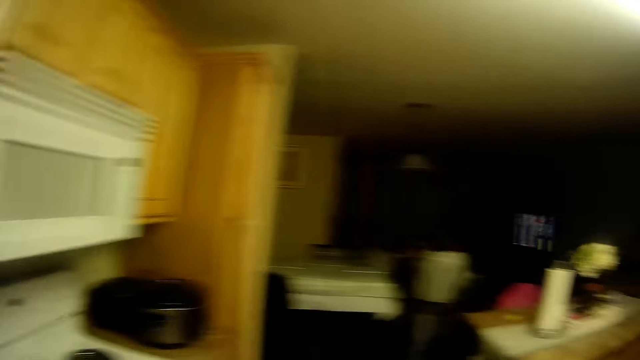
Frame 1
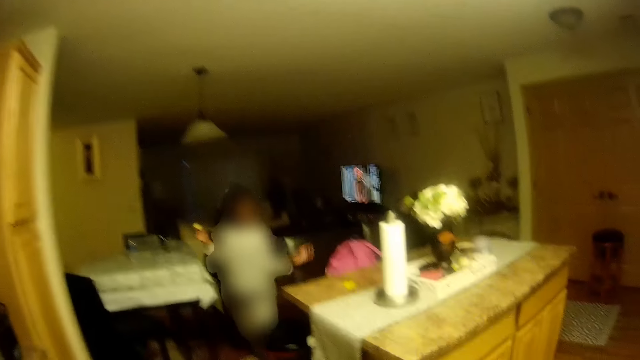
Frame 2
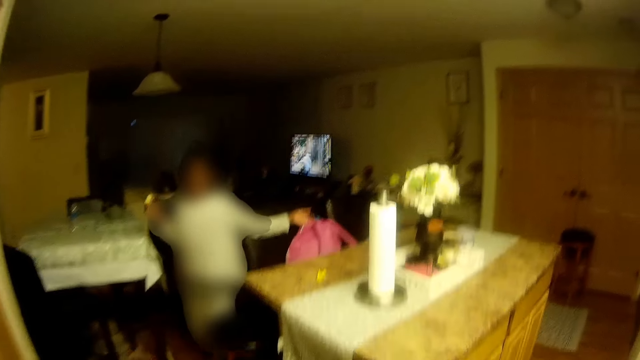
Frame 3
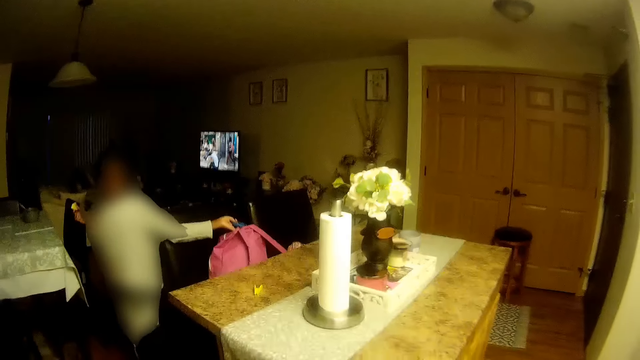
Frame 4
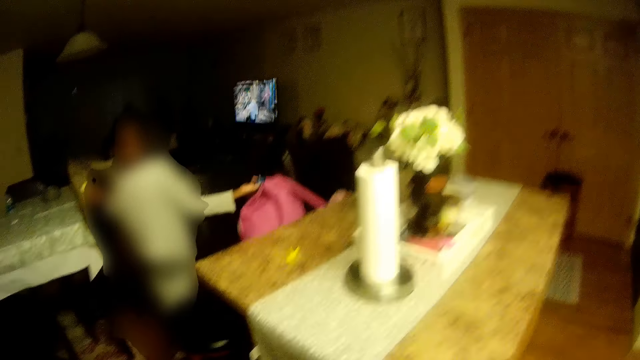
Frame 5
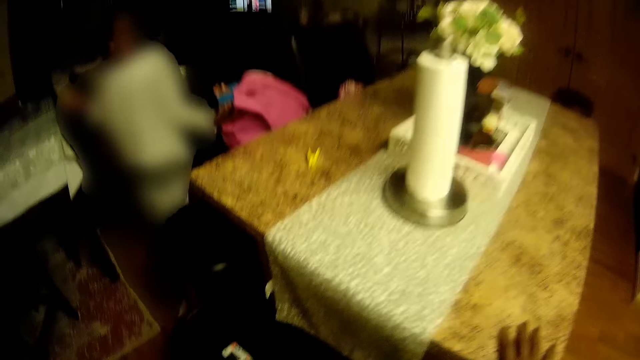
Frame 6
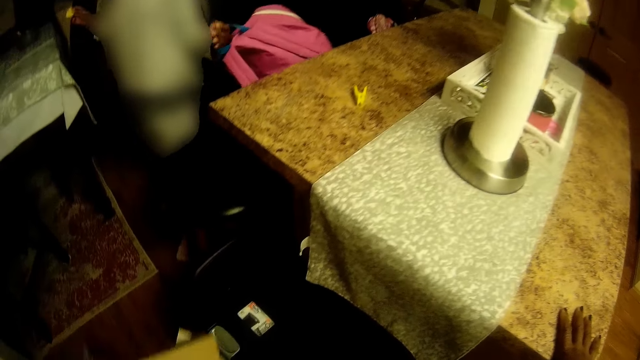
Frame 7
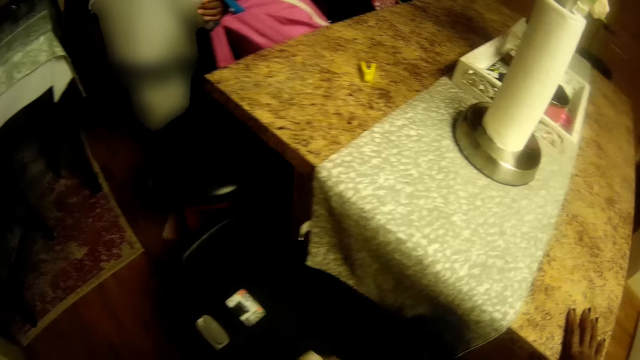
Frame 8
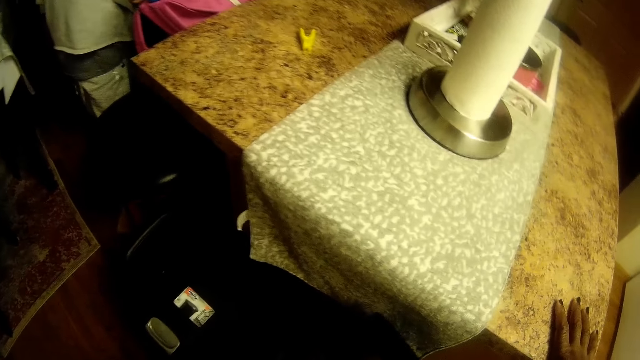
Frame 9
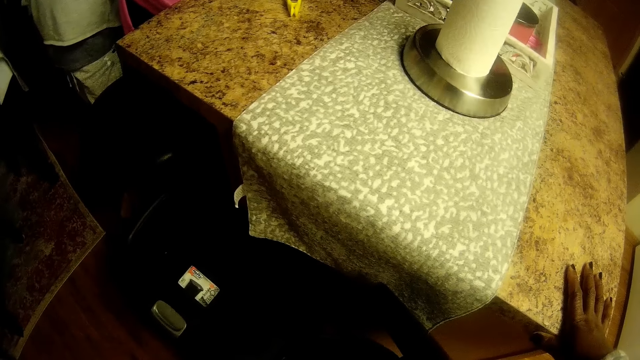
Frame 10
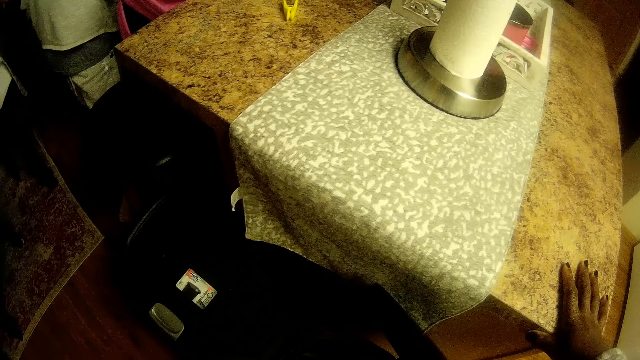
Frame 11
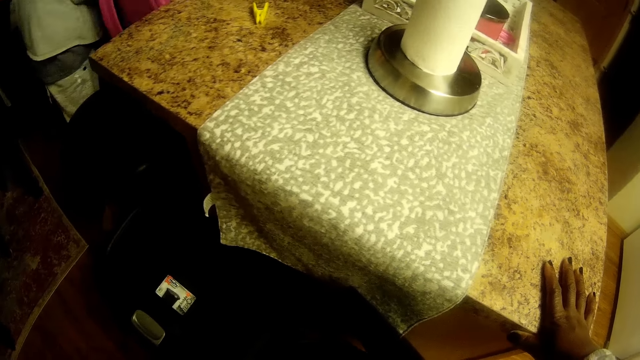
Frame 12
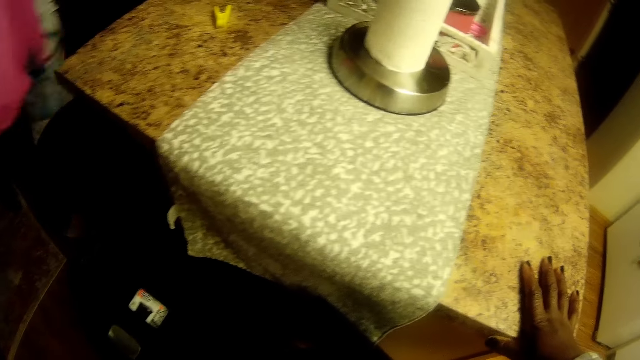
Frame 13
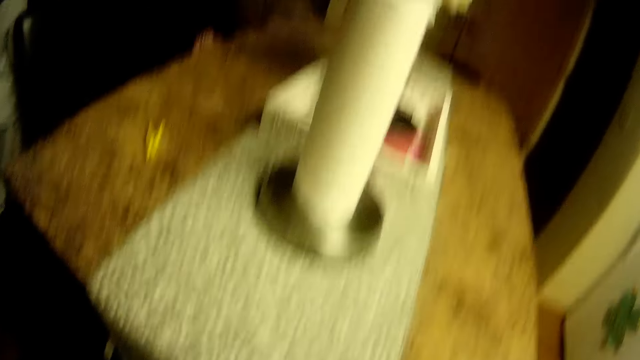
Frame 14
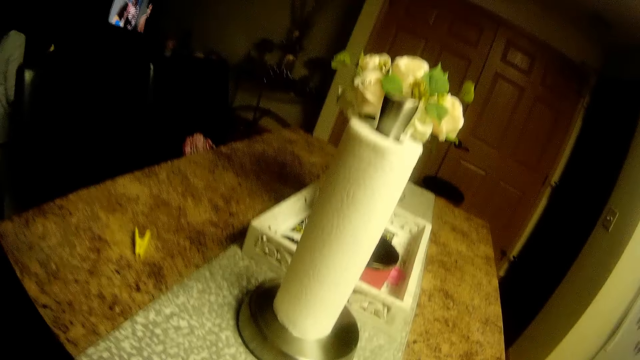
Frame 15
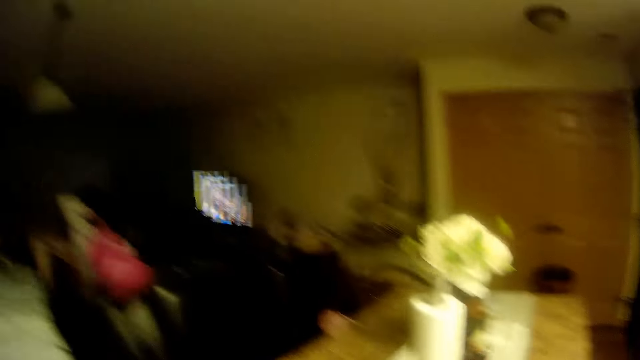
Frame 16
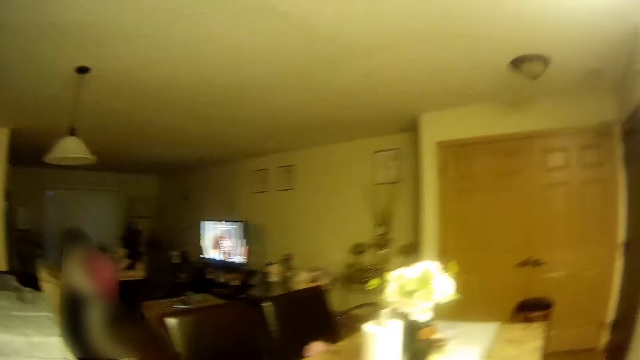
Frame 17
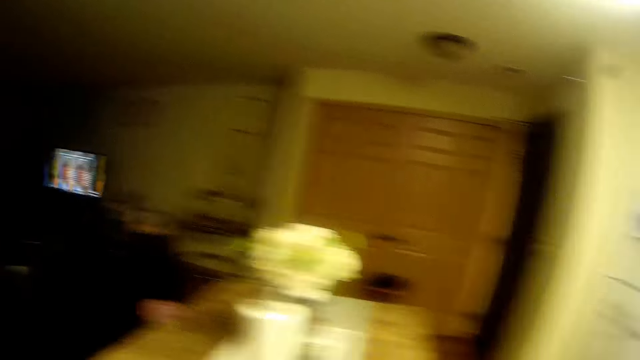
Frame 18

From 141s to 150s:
The camera wearer walks towards the counter. The girl holds a backpack on a chair with her left hand. The camera wearer puts away an envelope under a kitchen counter with her left hand. She places the laptop in the bag. The girl carries the backpack from the chair with her left hand. The camera wearer stares at the TV.

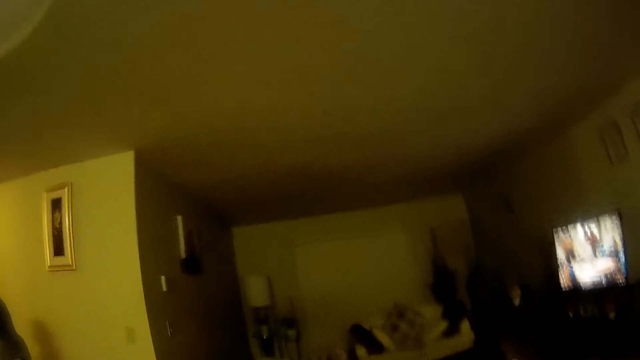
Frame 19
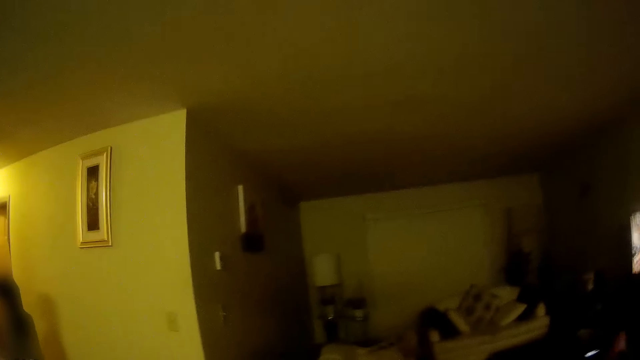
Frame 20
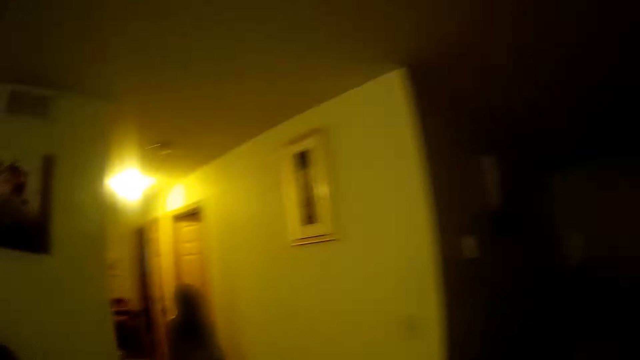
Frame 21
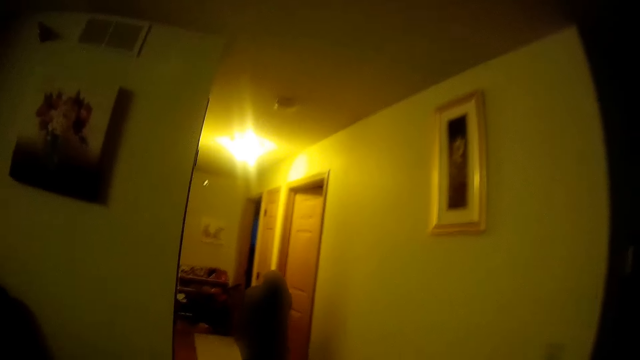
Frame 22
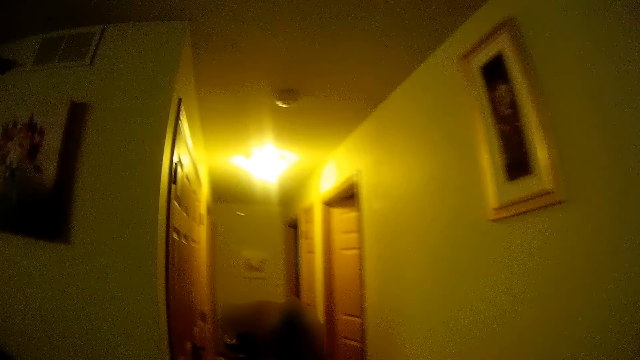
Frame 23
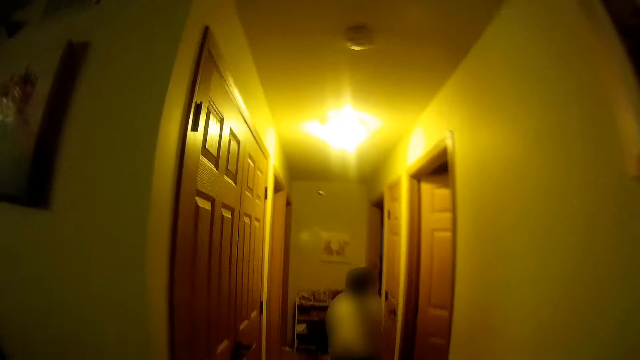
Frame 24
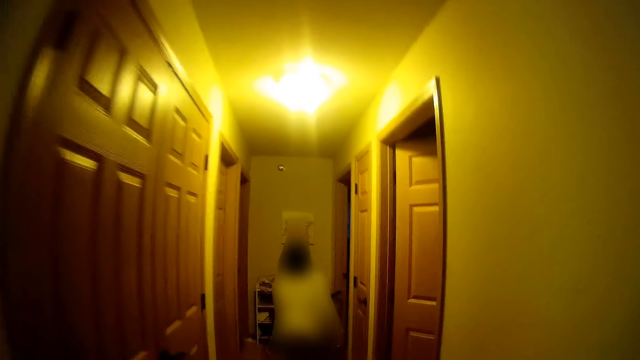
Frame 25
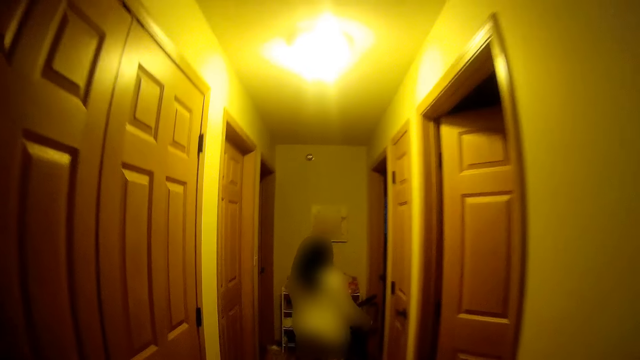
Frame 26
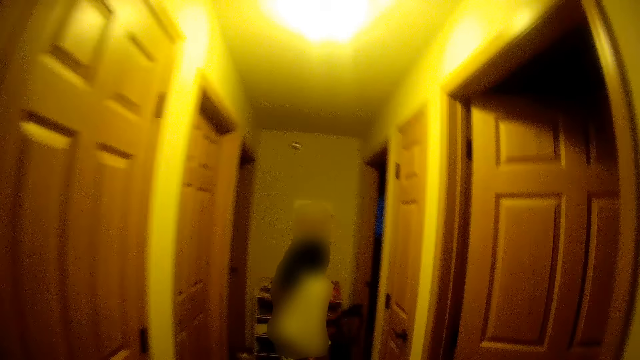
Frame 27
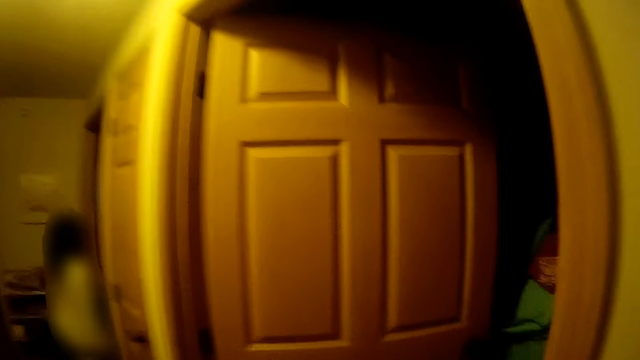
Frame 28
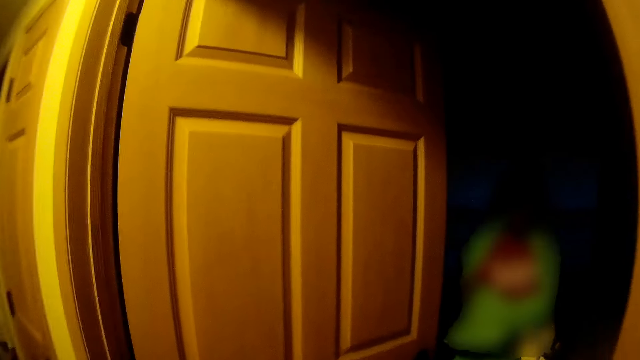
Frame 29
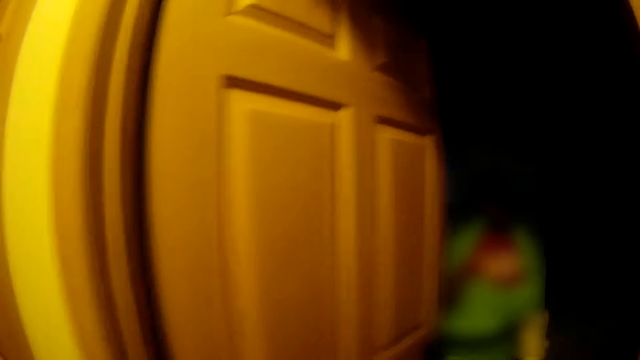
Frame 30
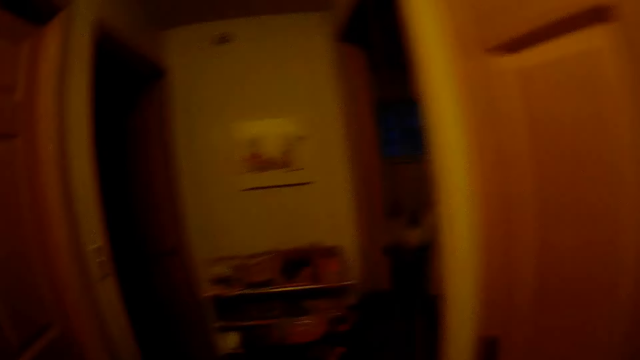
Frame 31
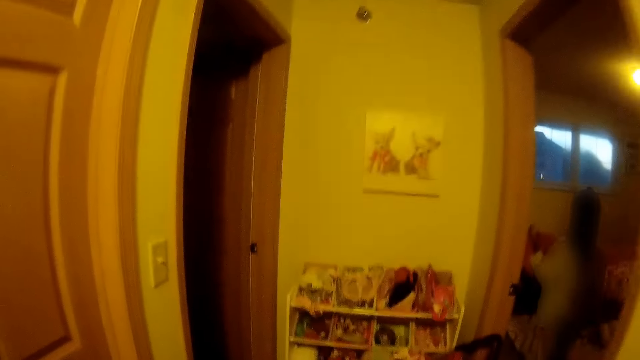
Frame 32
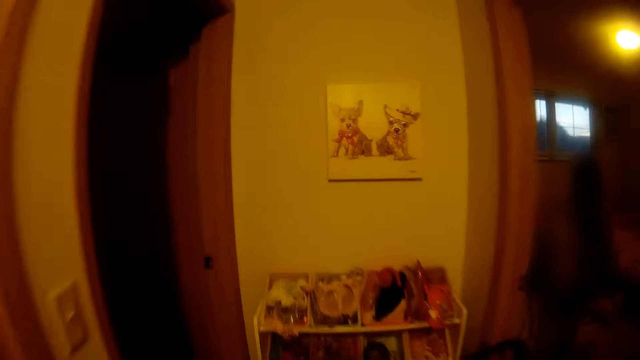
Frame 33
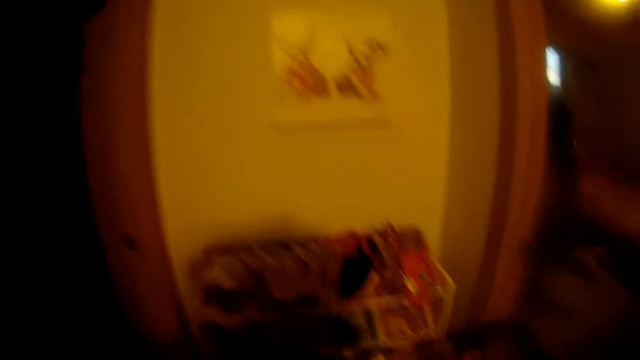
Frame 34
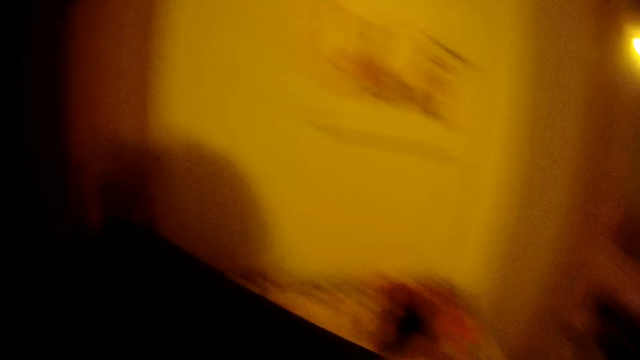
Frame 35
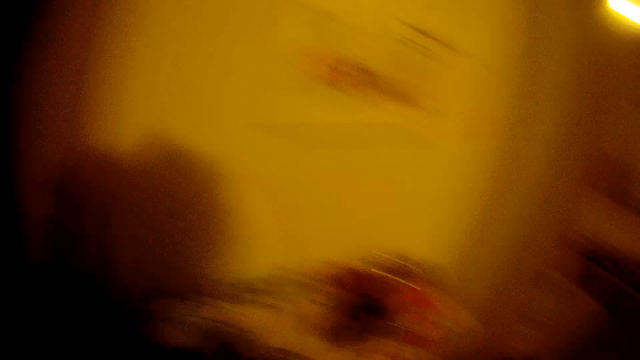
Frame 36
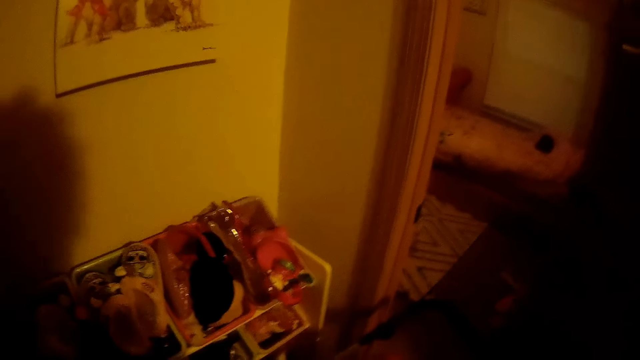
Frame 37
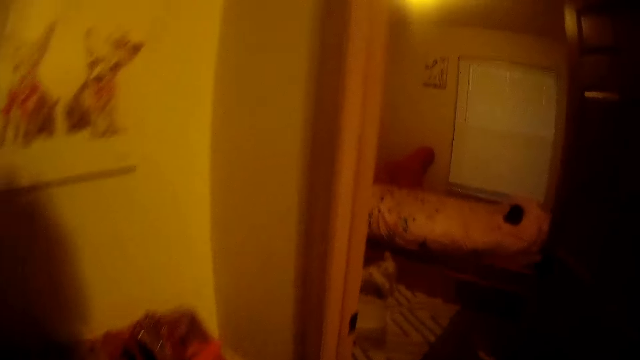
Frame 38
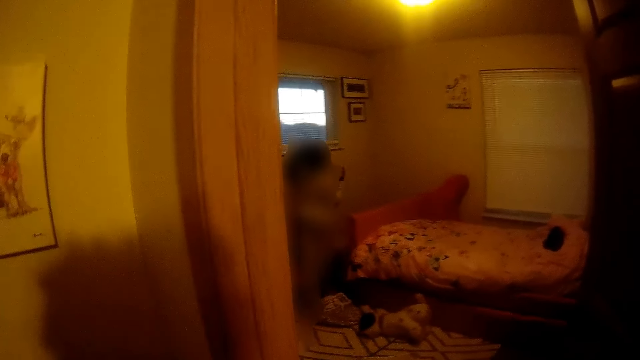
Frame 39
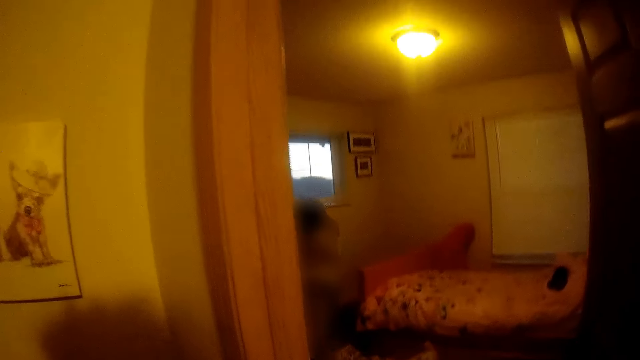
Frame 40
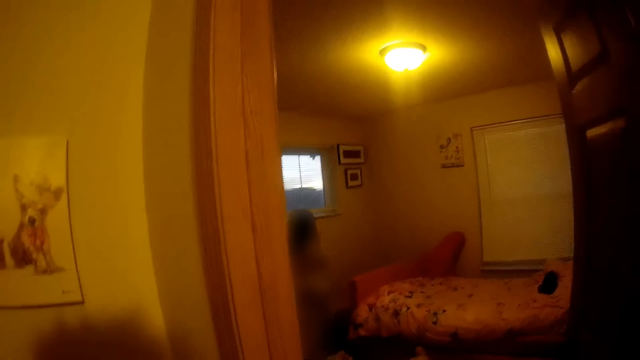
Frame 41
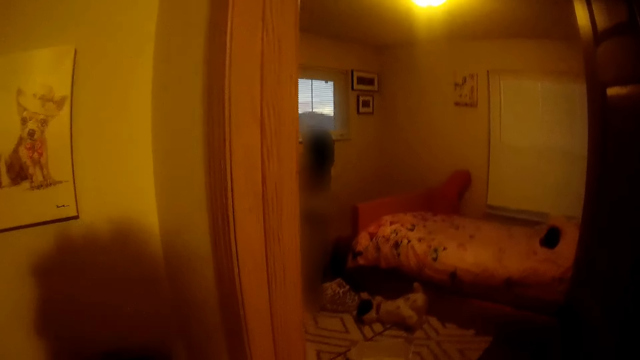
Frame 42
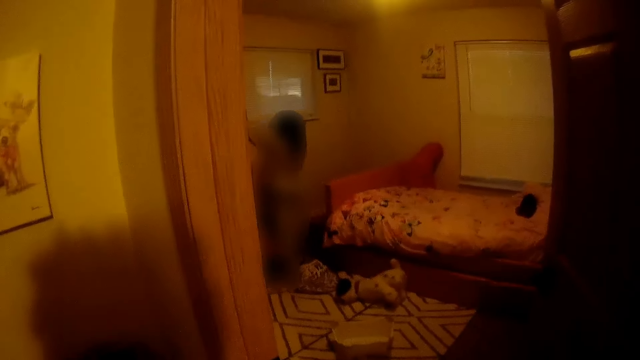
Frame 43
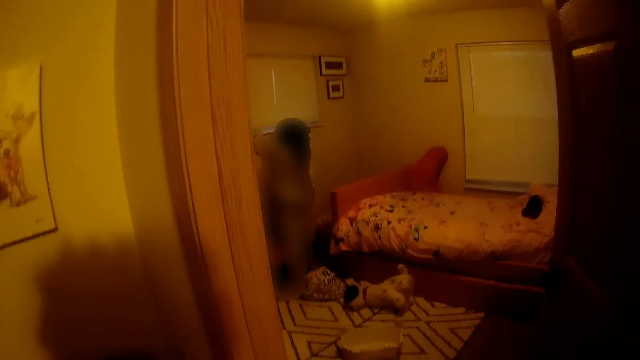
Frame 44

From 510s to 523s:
A child coughs loudly. The camera wearer walks behind the child. They speak to the child. They walk through a passage. The child laughs. The camera wearer follows the child to another room.
